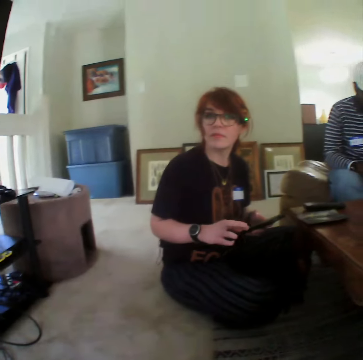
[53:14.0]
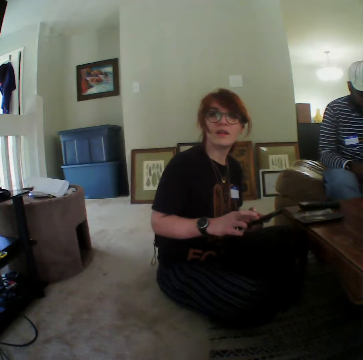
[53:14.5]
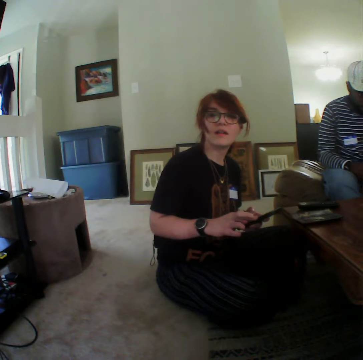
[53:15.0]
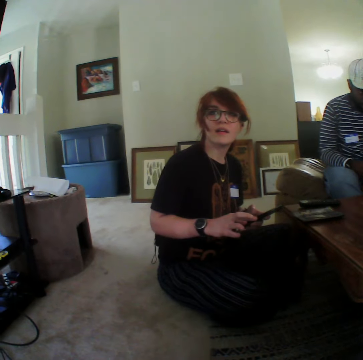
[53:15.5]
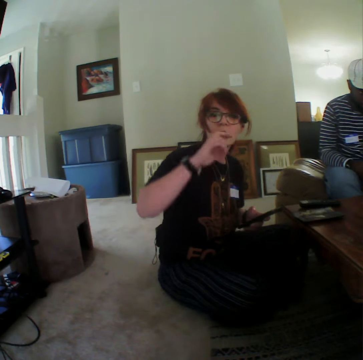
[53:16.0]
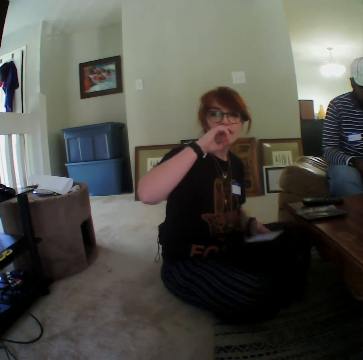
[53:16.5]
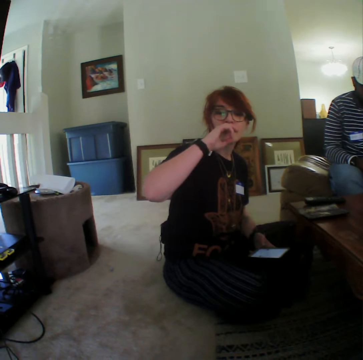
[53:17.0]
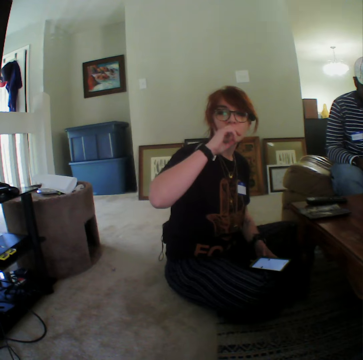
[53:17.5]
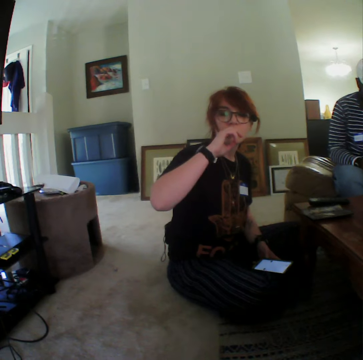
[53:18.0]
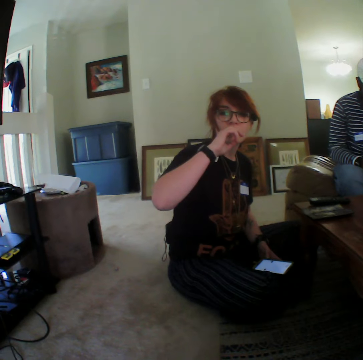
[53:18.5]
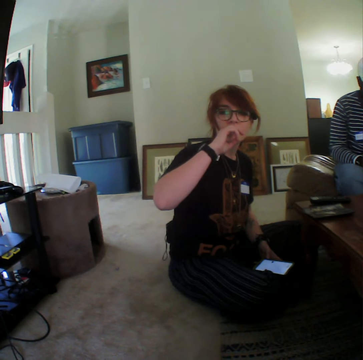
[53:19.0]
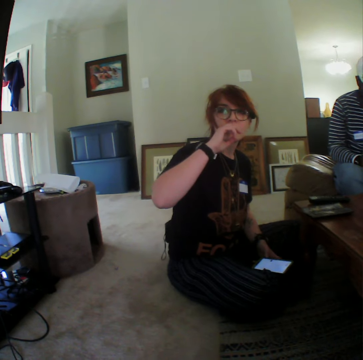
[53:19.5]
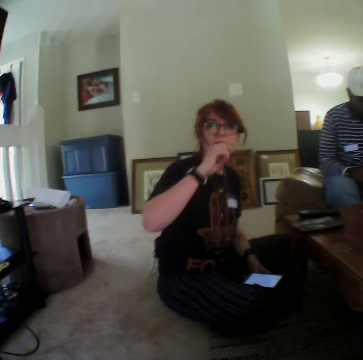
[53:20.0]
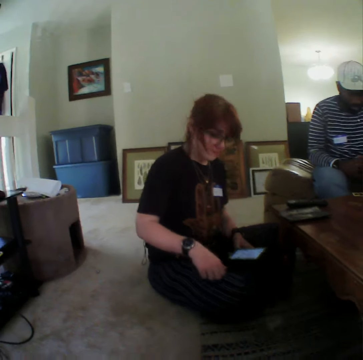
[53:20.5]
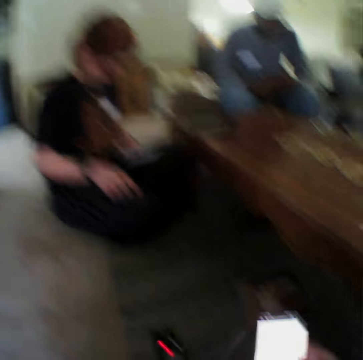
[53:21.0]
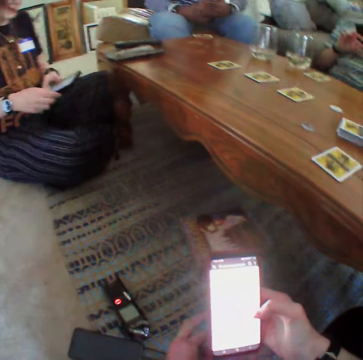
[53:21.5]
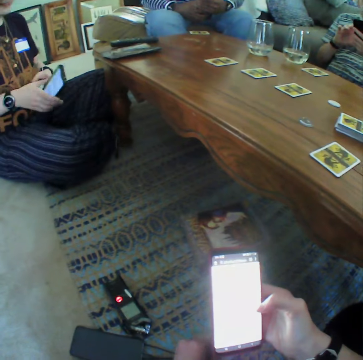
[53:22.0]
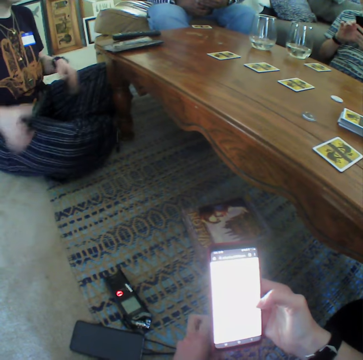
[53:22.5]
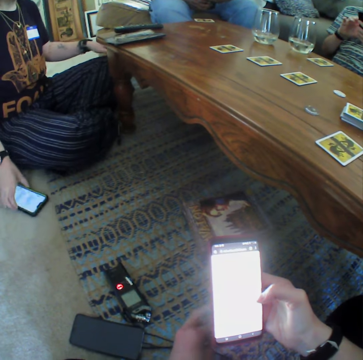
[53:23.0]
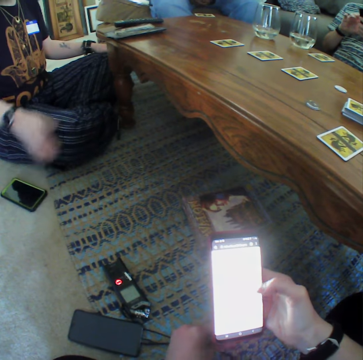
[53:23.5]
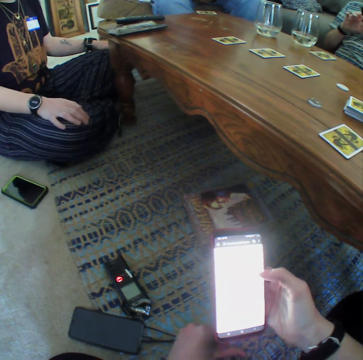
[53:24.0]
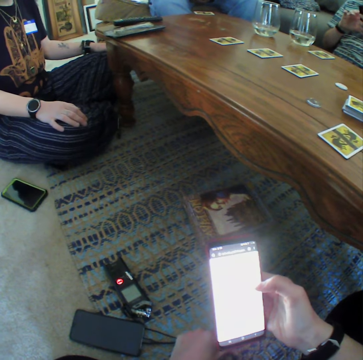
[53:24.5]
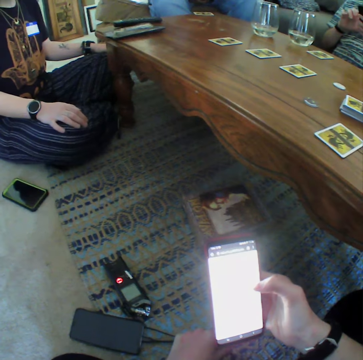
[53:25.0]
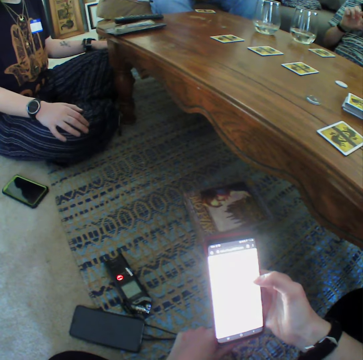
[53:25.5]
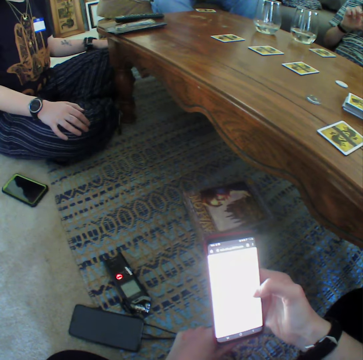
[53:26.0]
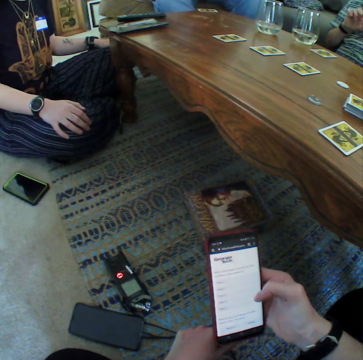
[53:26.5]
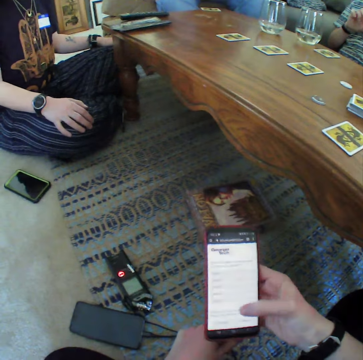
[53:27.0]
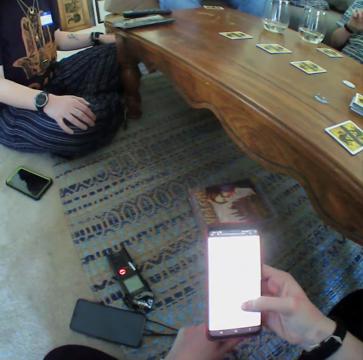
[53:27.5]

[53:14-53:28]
The camera wearer looks at a lady. The lady places her hand on her mouth. The lady operates the phone. The camera wearer operates the phone. They put the phone on the floor. The lady places her phone on the floor.

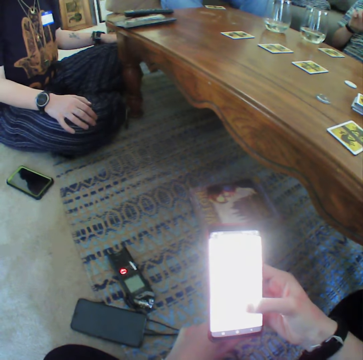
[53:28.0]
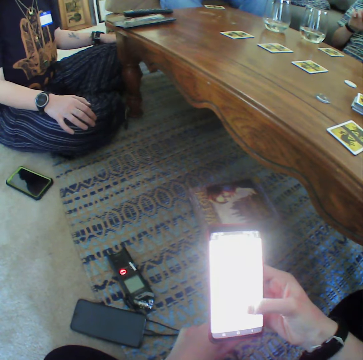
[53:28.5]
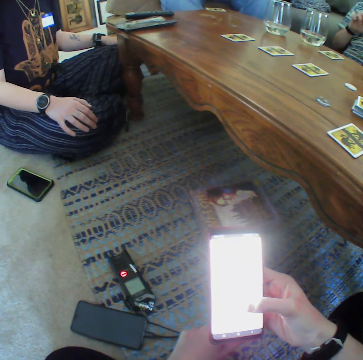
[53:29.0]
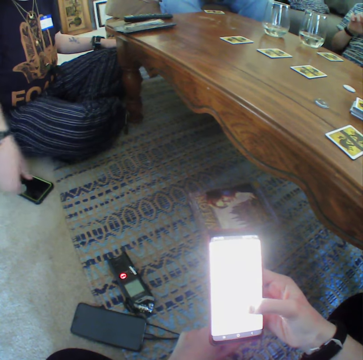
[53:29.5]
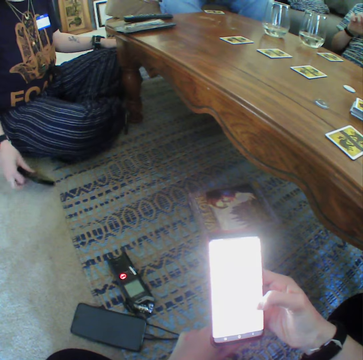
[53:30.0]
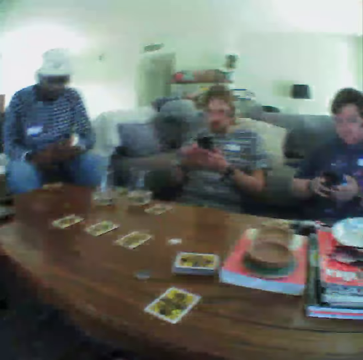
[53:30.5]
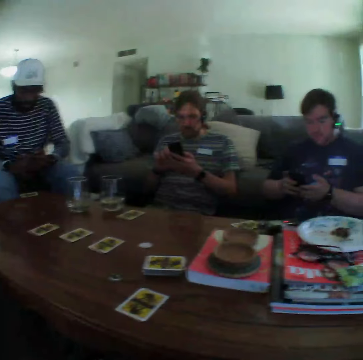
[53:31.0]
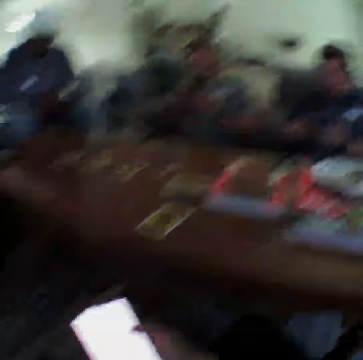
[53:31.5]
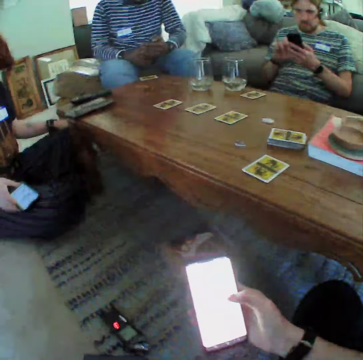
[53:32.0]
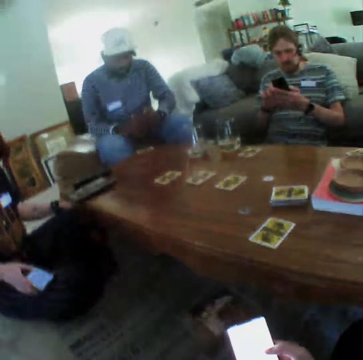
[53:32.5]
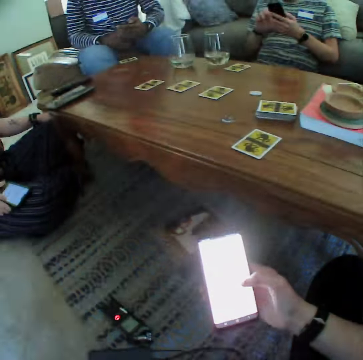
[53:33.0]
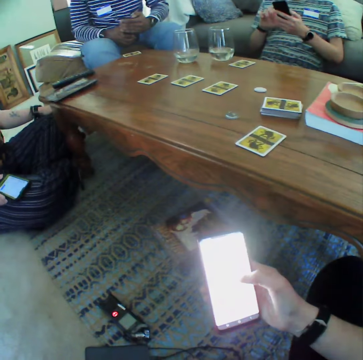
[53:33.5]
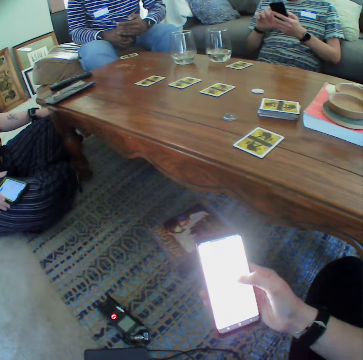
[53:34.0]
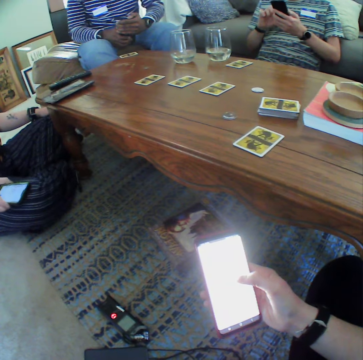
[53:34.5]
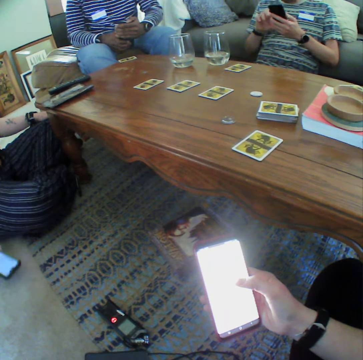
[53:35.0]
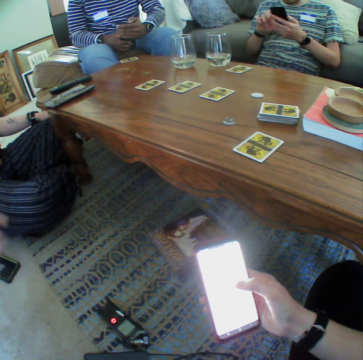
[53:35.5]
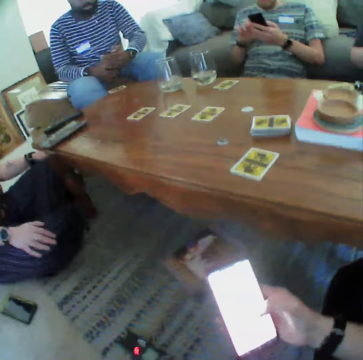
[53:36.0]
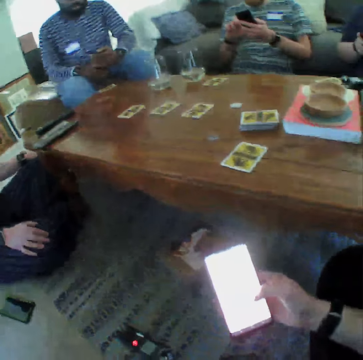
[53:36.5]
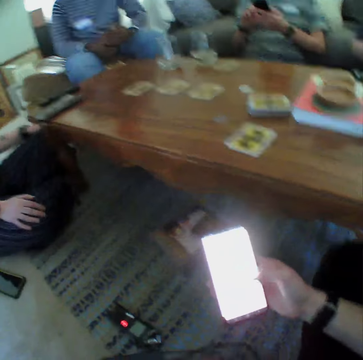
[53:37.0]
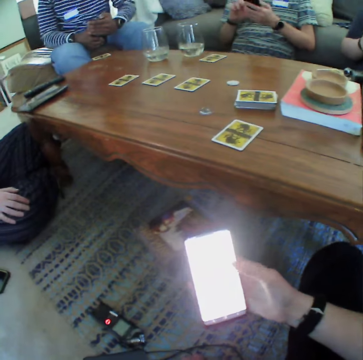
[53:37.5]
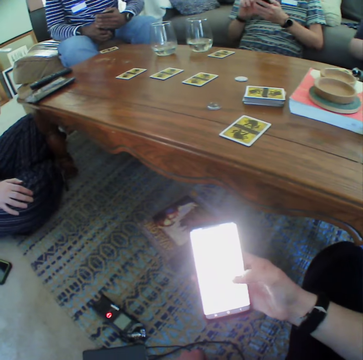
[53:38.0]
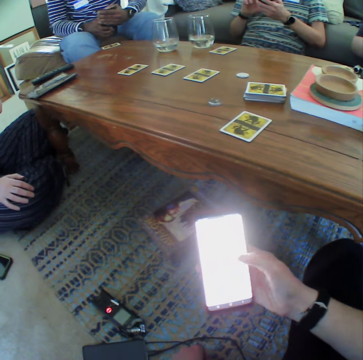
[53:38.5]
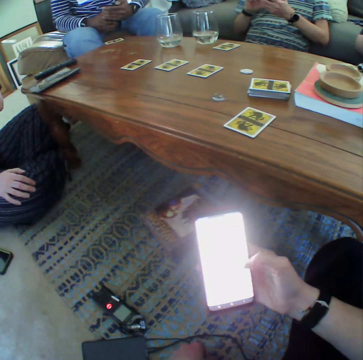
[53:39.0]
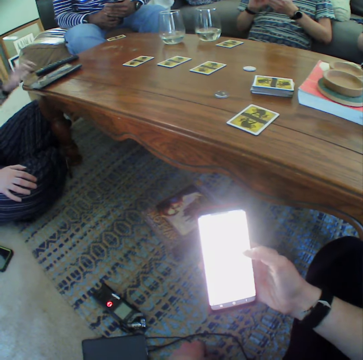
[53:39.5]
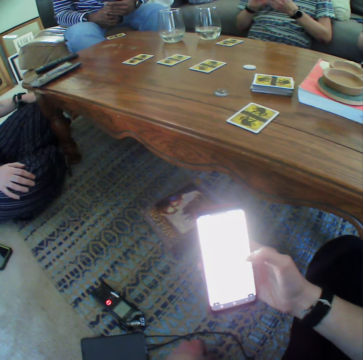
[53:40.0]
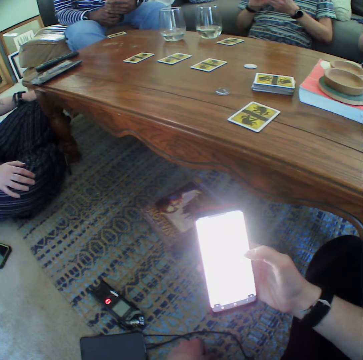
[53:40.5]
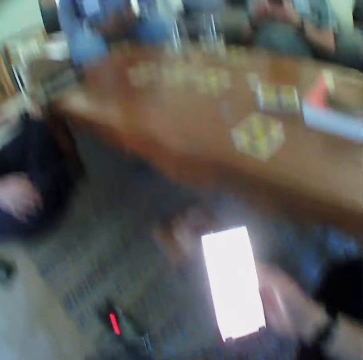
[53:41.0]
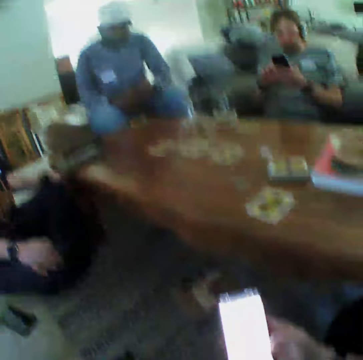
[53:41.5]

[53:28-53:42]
The lady picks up her phone. The camera wearer looks at a man, another man and a third man. The lady puts the phone on her lap. The camera wearer operates the phone. The lady places her phone on the floor. The camera wearer scrolls on her phone.

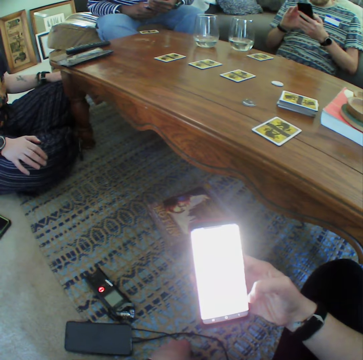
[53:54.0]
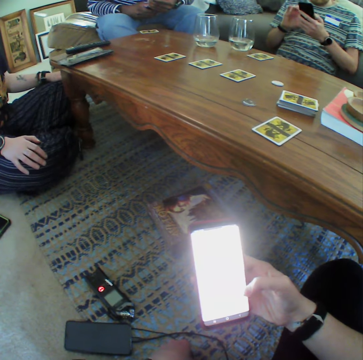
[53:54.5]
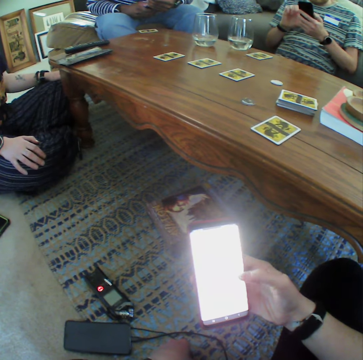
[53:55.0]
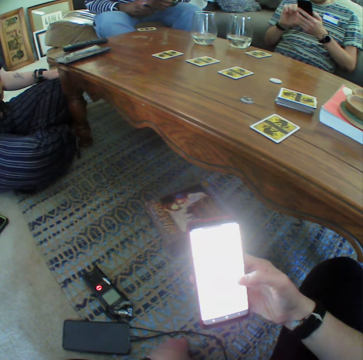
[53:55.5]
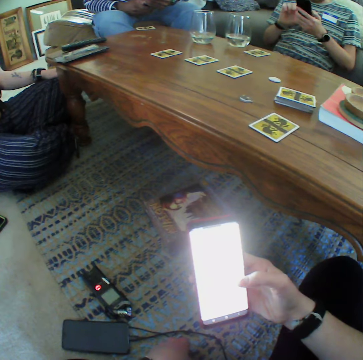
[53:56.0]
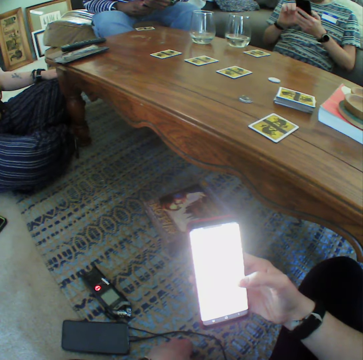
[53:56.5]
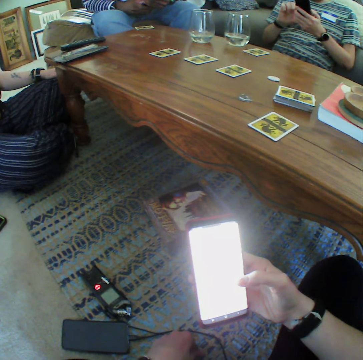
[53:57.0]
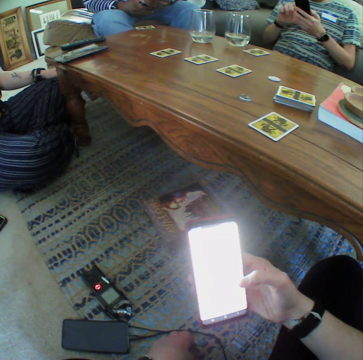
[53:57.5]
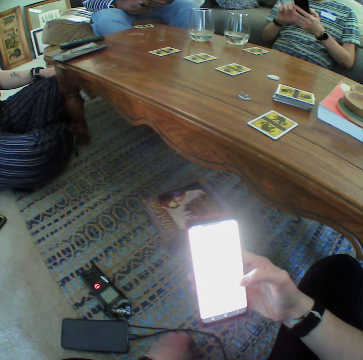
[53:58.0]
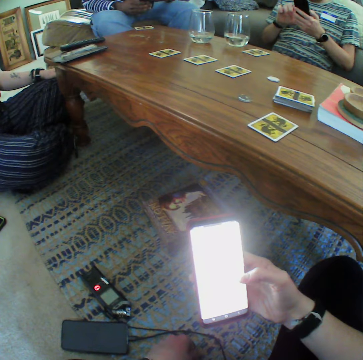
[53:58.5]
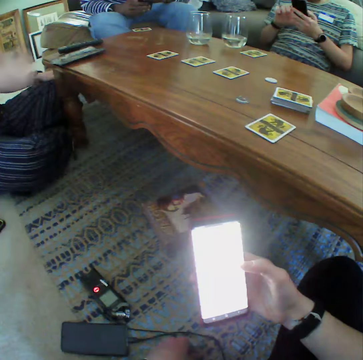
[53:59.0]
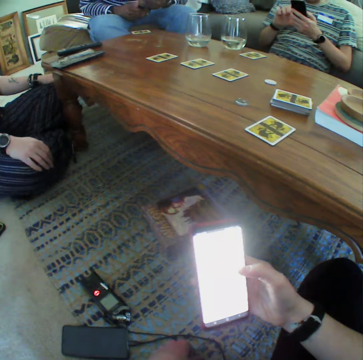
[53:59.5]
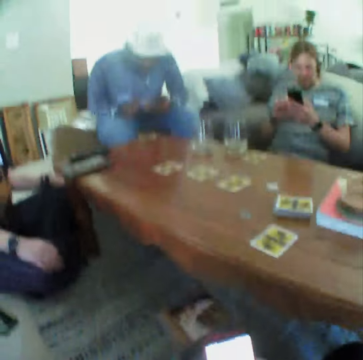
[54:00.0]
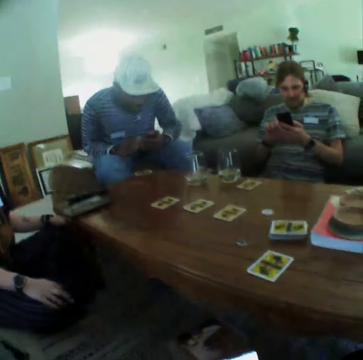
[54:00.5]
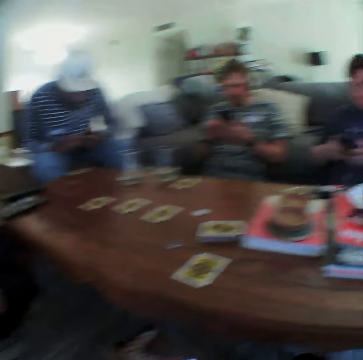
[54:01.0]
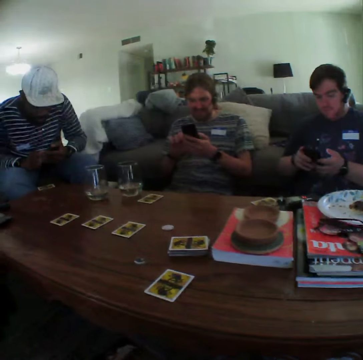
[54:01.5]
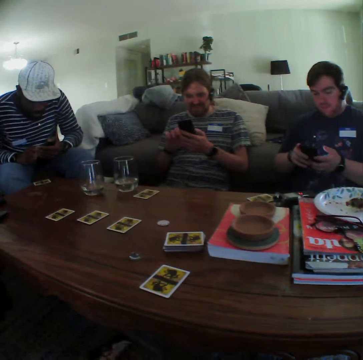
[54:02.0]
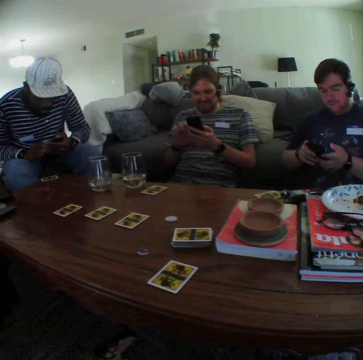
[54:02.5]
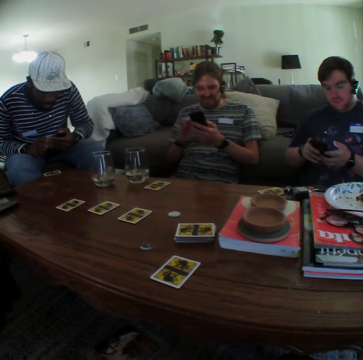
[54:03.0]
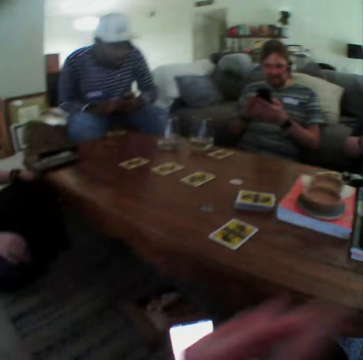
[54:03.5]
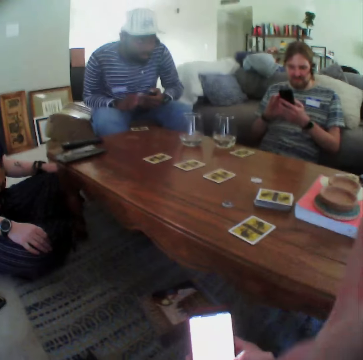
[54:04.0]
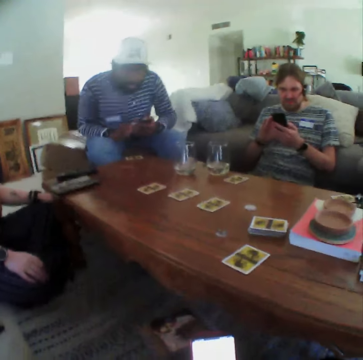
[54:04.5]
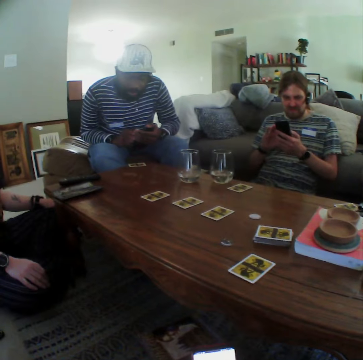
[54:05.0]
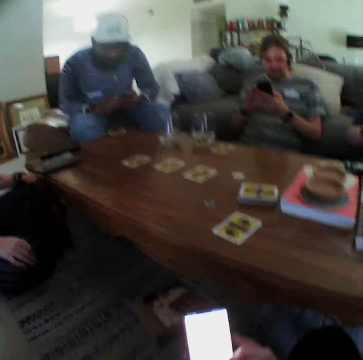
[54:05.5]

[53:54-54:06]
The lady lifts her right hand and puts her right hand on her knee. The camera wearer looks at the man, the second man and the third man. They move their left hand.
